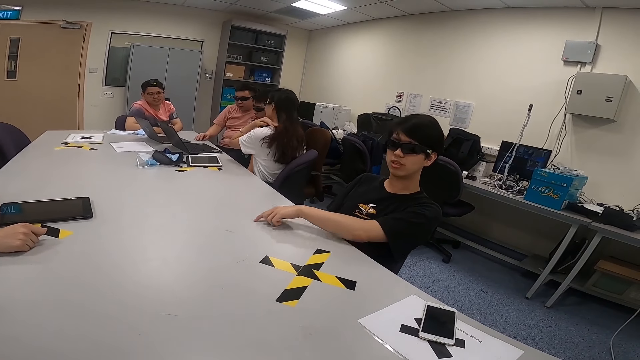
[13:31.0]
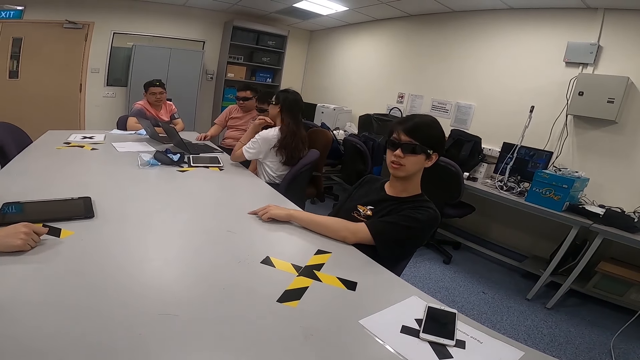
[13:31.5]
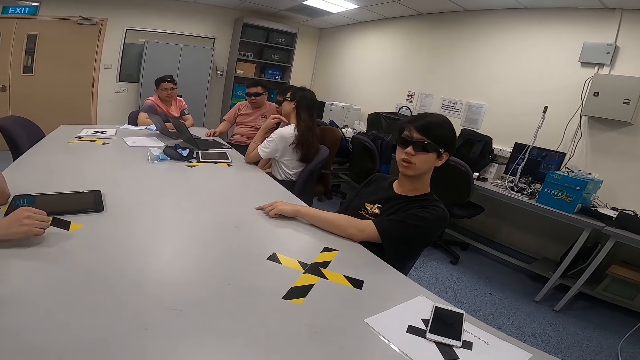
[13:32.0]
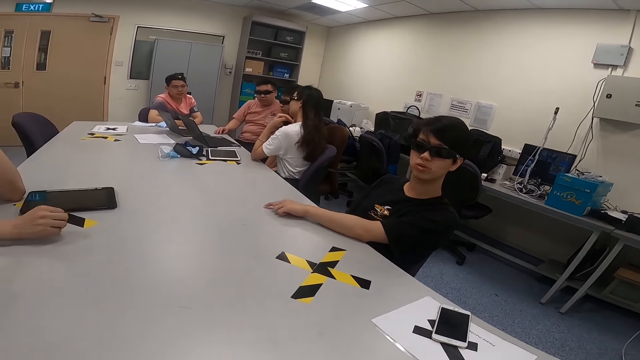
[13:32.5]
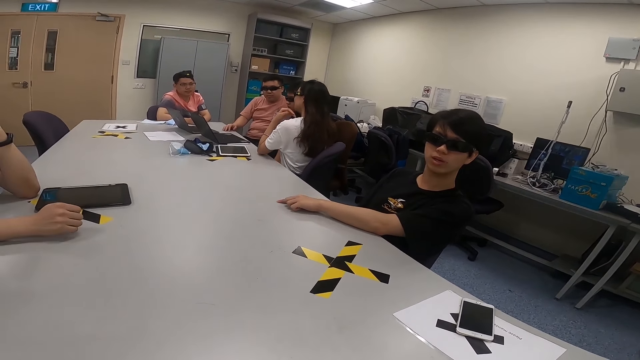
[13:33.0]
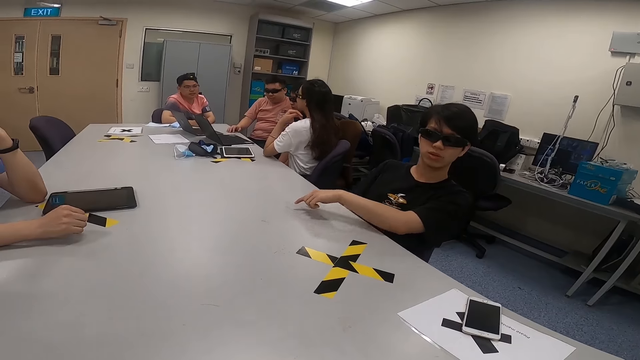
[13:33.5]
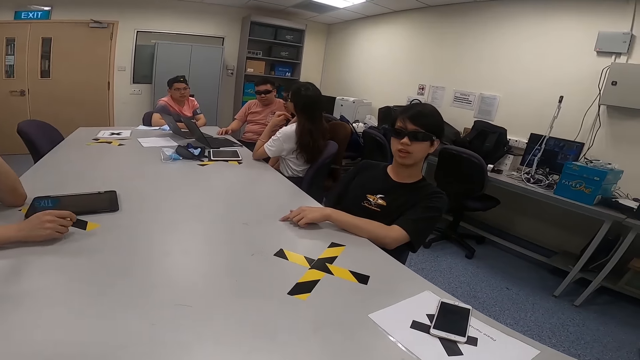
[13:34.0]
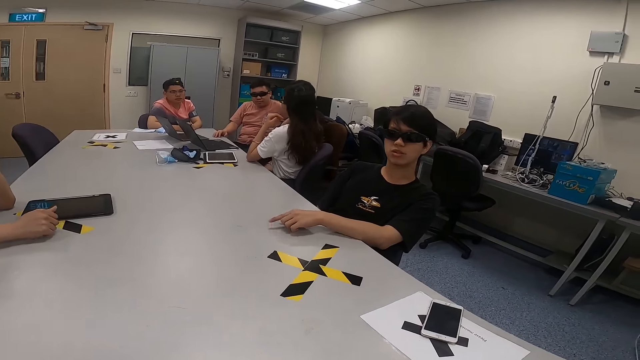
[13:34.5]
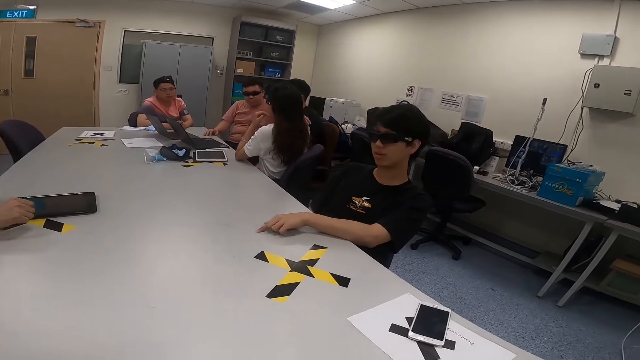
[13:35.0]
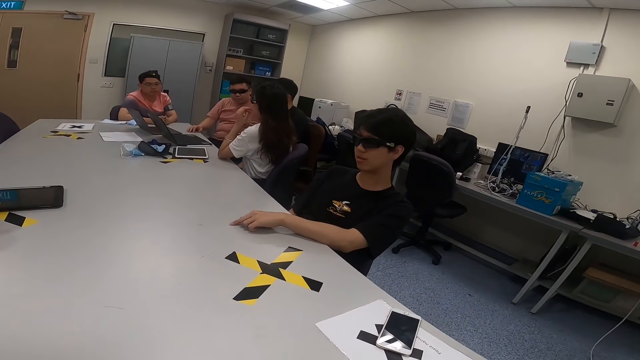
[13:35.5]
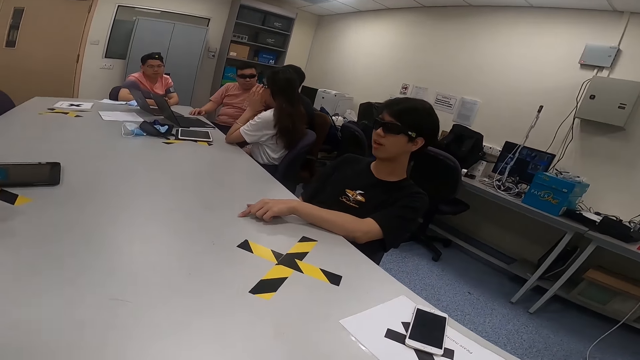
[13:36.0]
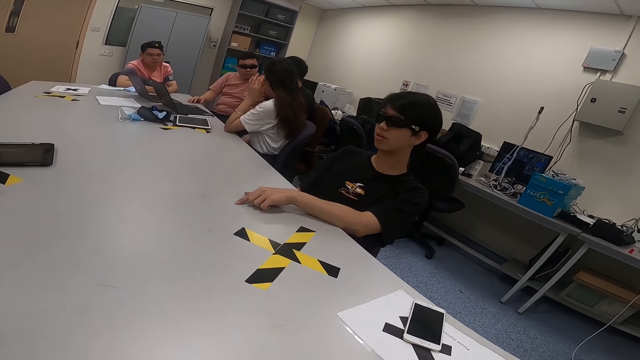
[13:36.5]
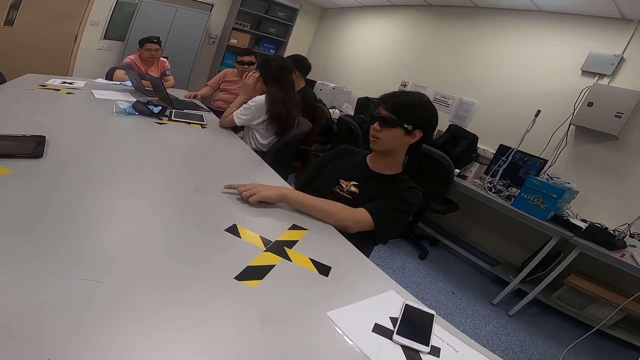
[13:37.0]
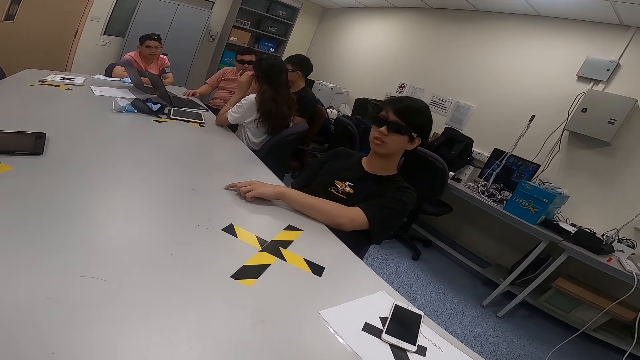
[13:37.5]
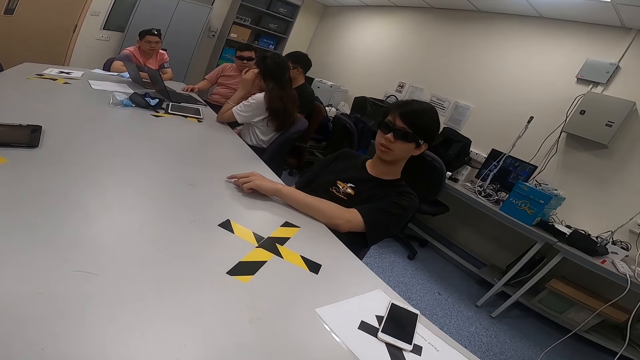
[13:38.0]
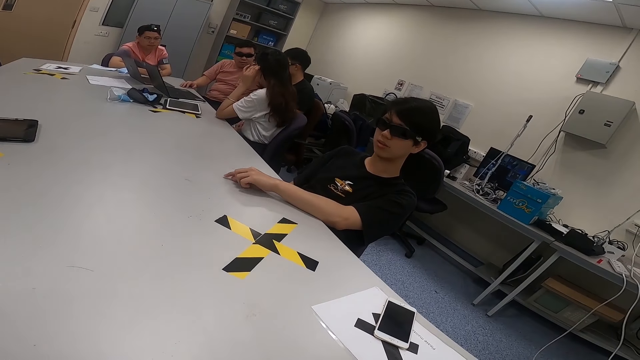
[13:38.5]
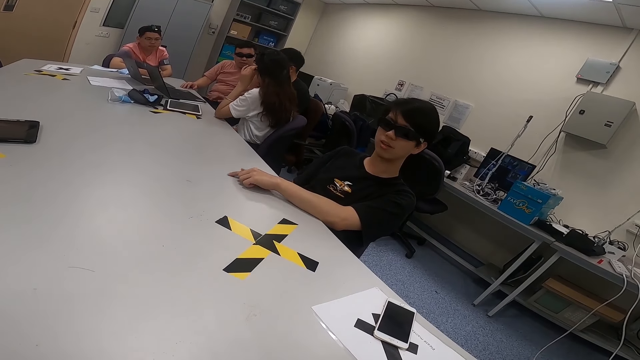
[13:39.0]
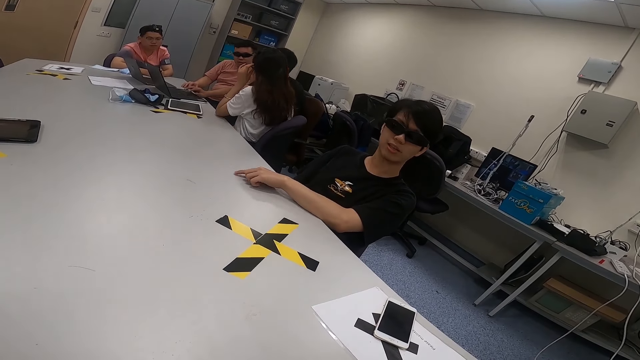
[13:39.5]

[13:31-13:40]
A person changes his body position. Another person swings his body. A third person nods his head. A fourth person taps his finger on the table. He taps his finger on the table again. The third person touches her hair.

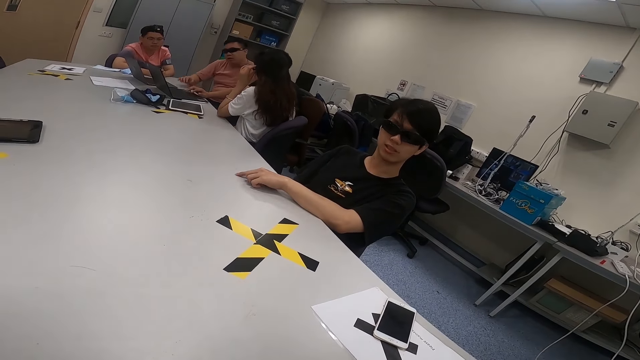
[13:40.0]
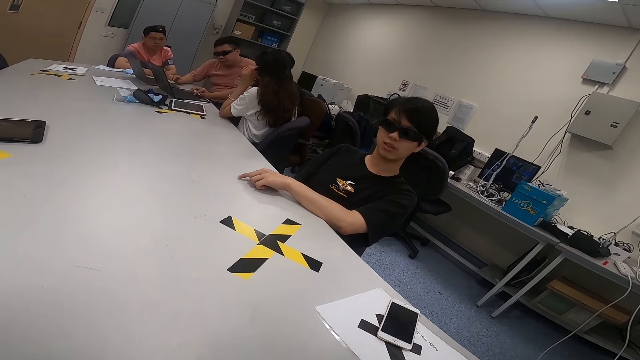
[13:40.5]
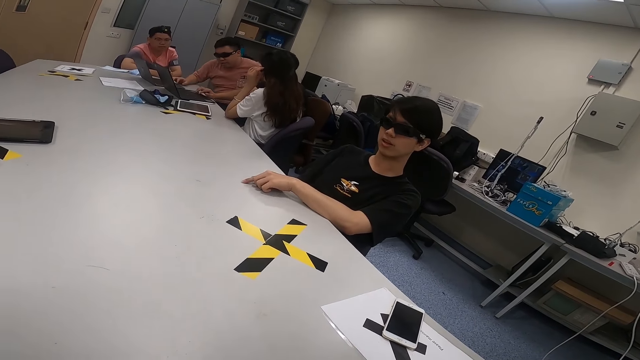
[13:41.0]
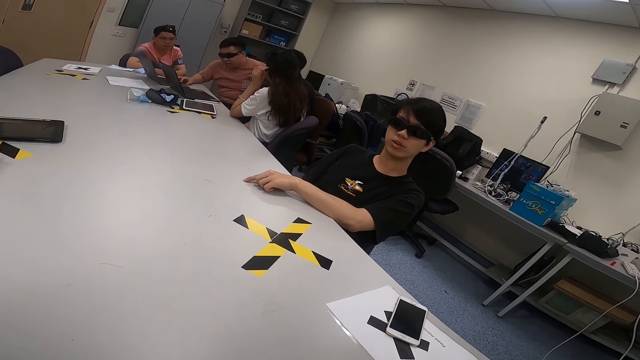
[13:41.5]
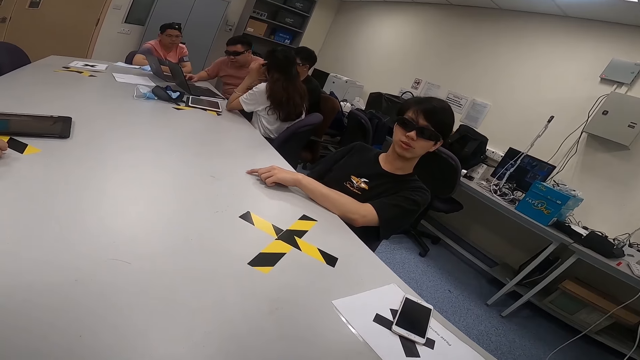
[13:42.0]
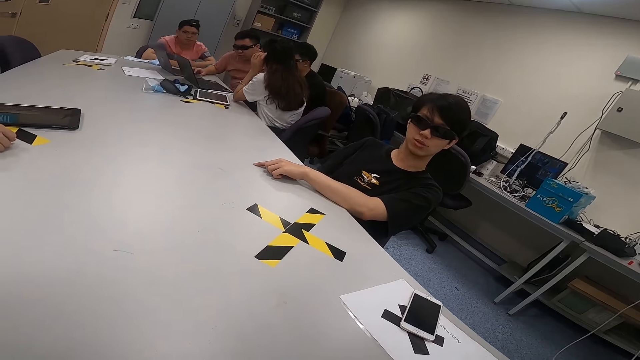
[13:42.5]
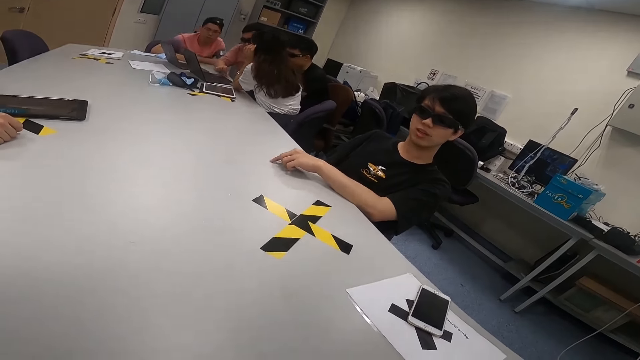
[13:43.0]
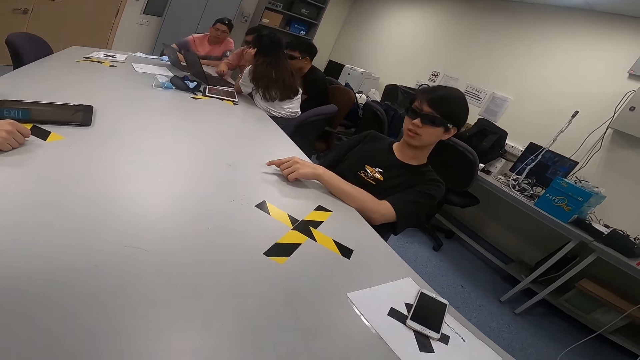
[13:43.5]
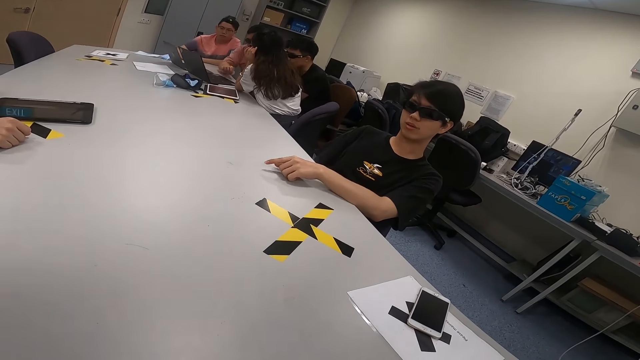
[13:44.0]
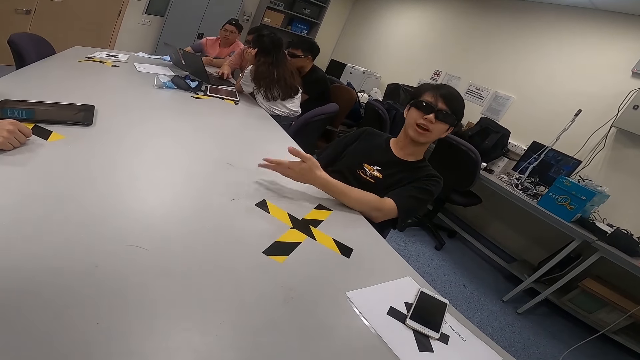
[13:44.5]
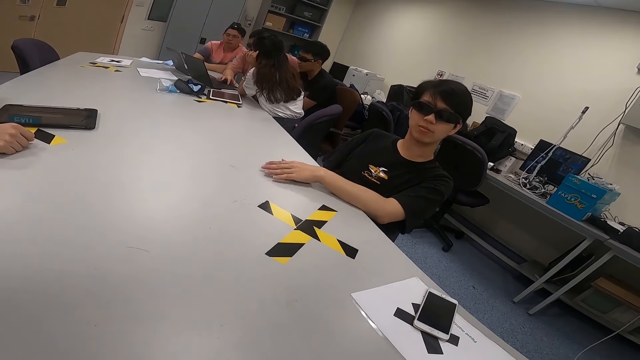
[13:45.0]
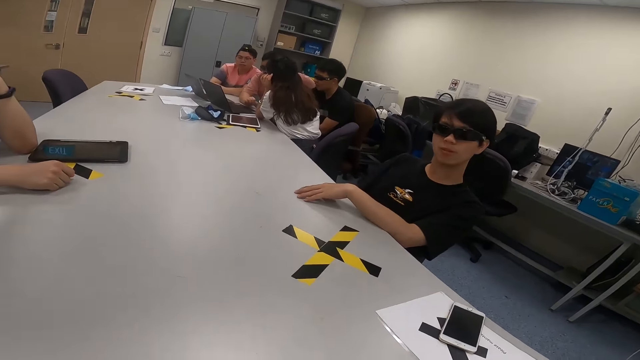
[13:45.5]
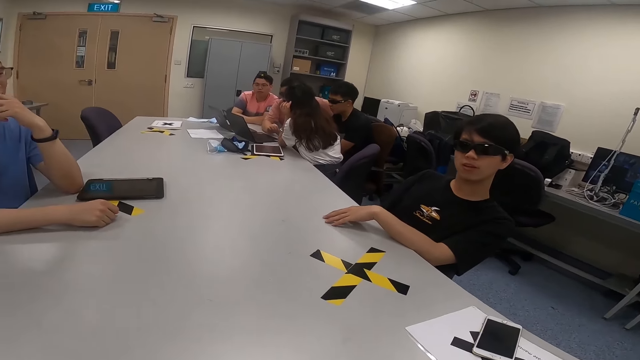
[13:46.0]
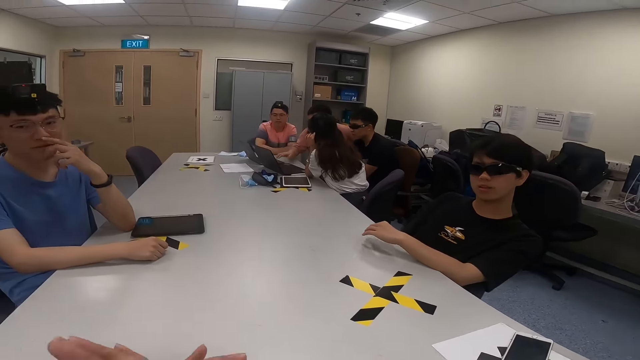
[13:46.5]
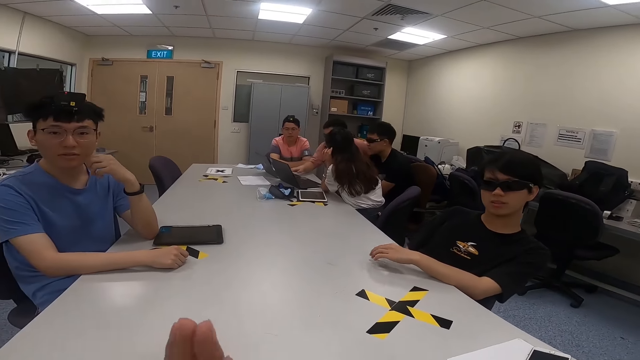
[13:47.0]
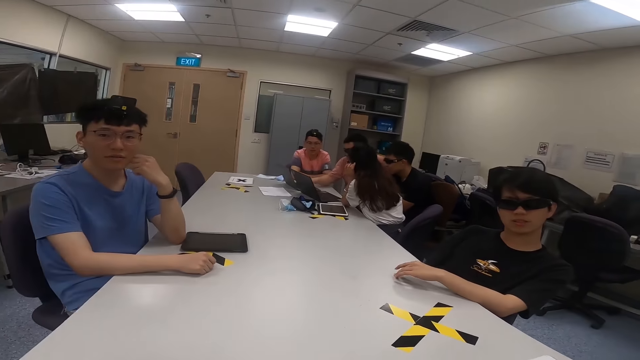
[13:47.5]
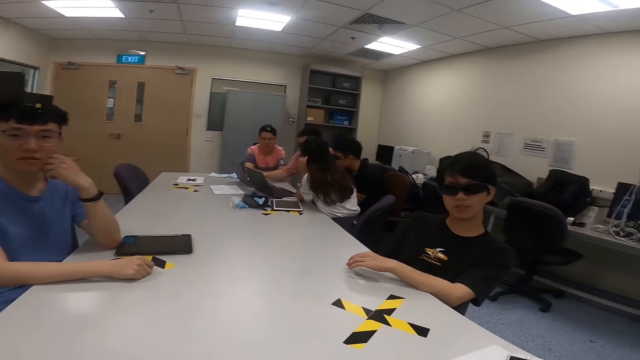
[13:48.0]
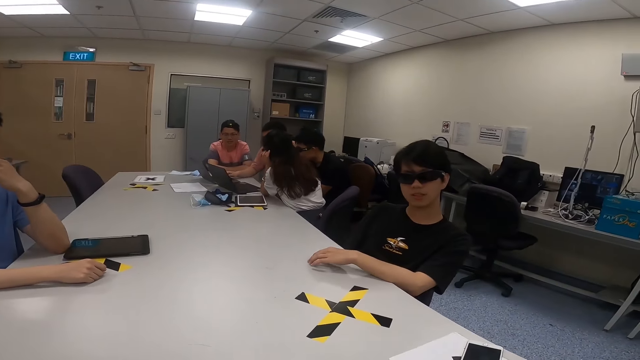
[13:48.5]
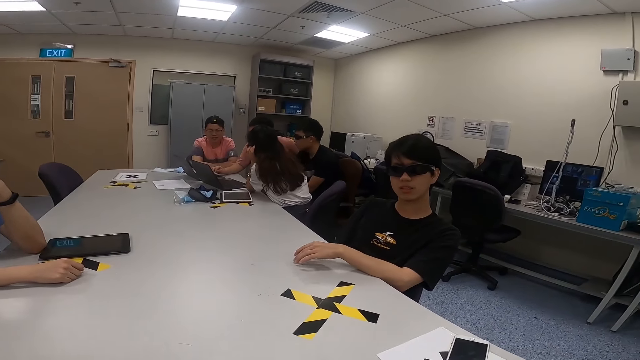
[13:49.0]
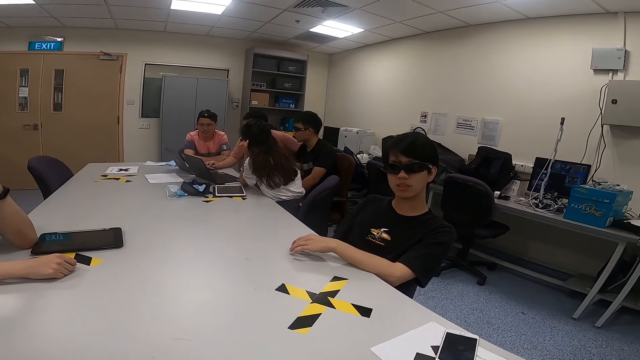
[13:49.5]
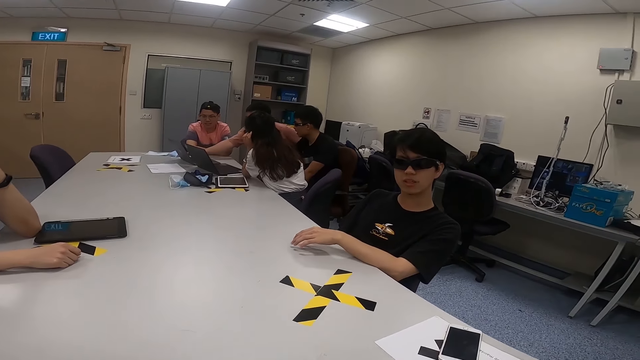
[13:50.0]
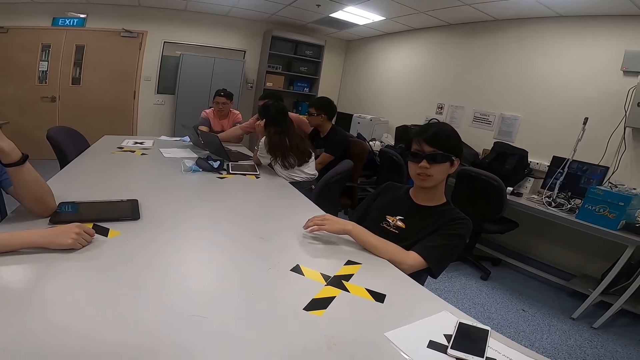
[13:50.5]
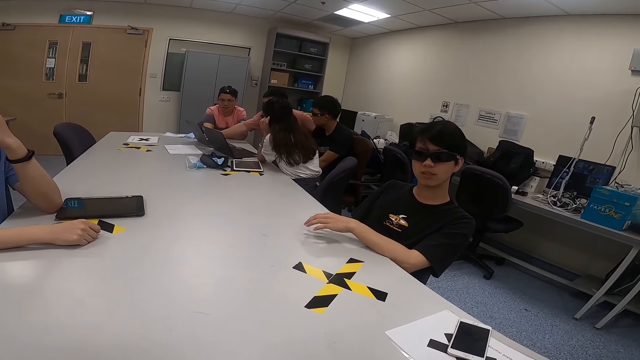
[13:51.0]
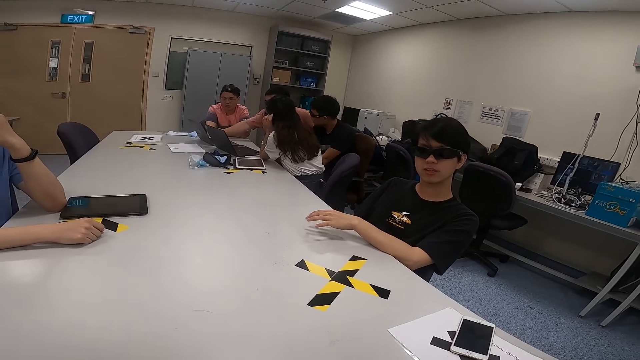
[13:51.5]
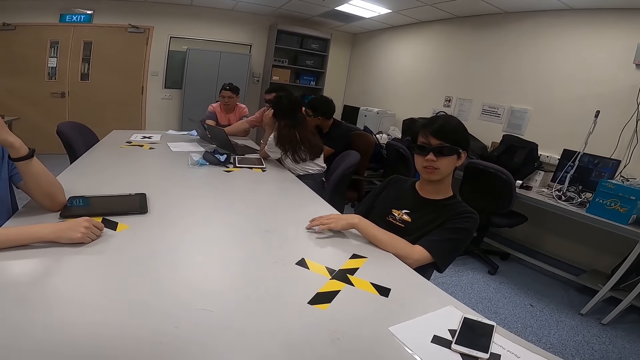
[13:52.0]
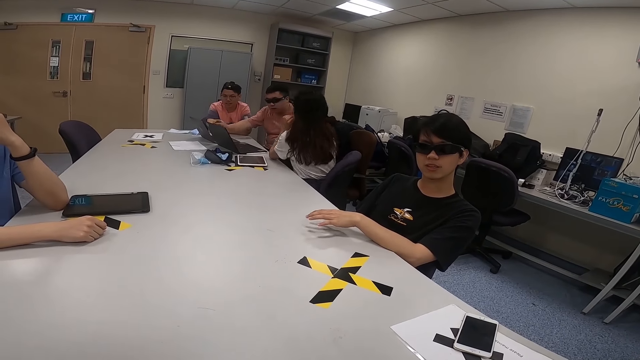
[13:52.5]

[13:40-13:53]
A person taps his finger on the table. Another person presses the computer keyboard. A third person presses the computer keyboard. A man leans forward. A fourth person looks at the computer. The first person taps his finger on the table. A fifth person leans on the table. The third person presses the computer keyboard. The first person shakes his hands. The second person looks at the computer. Another man uses a laptop. The camera wearer moves his hands. The other man uses the laptop again.
